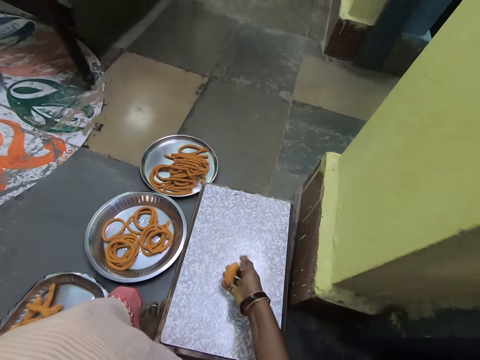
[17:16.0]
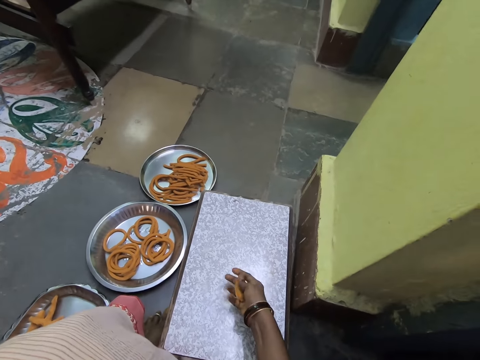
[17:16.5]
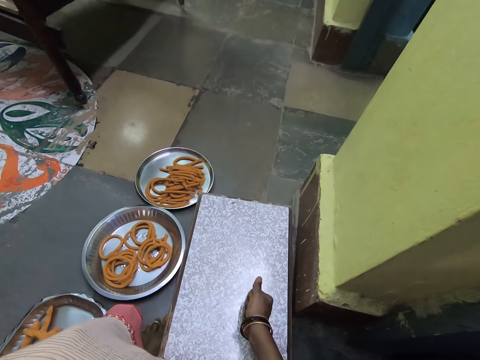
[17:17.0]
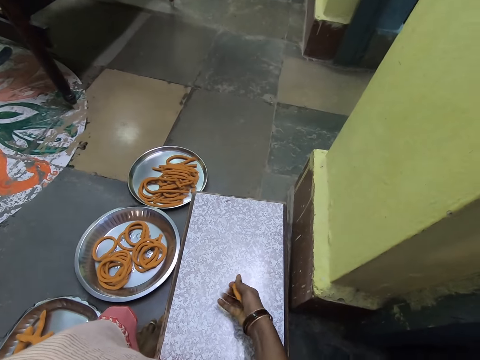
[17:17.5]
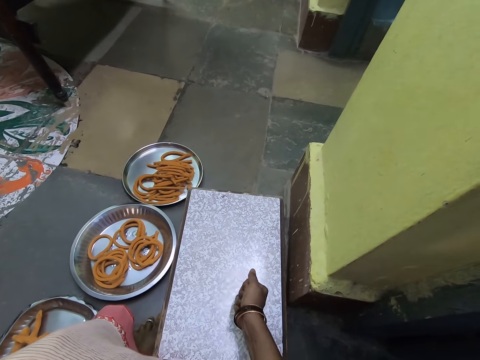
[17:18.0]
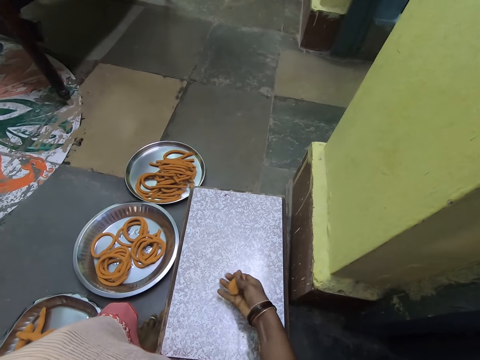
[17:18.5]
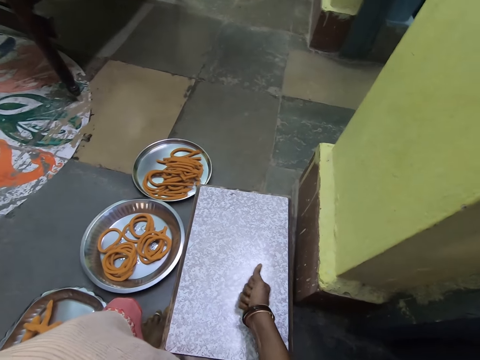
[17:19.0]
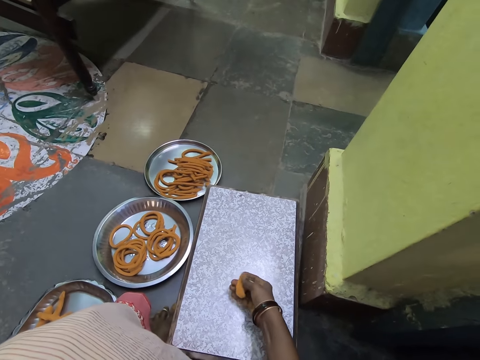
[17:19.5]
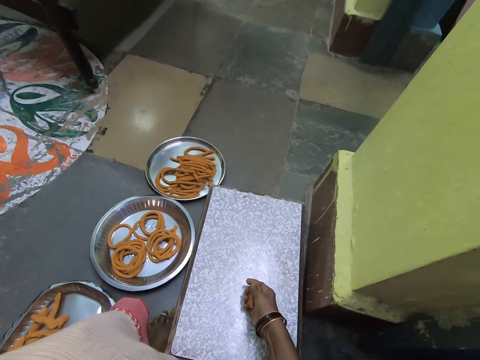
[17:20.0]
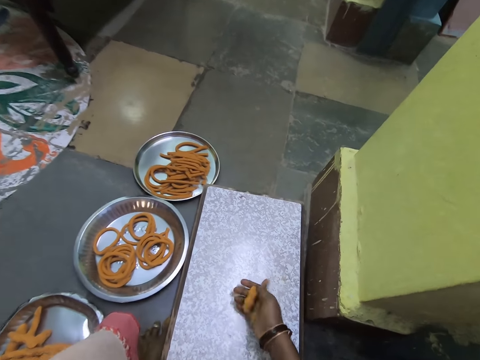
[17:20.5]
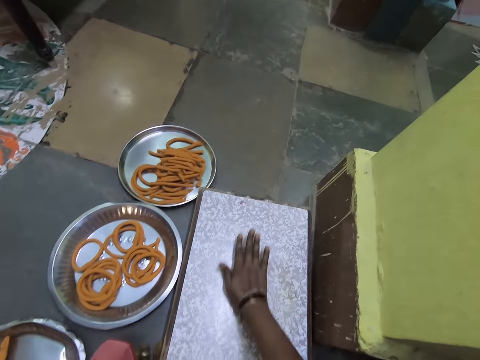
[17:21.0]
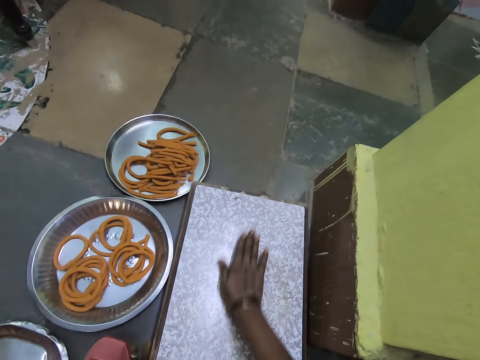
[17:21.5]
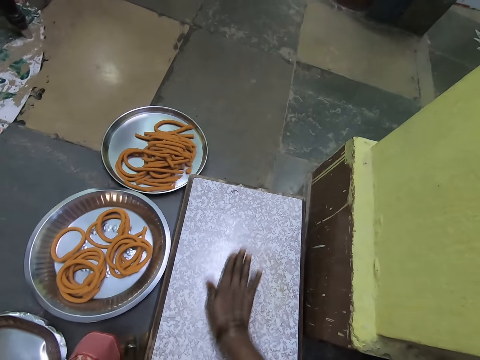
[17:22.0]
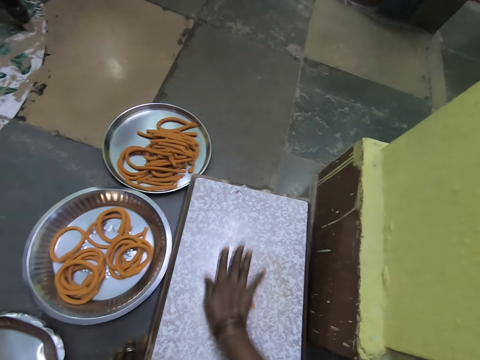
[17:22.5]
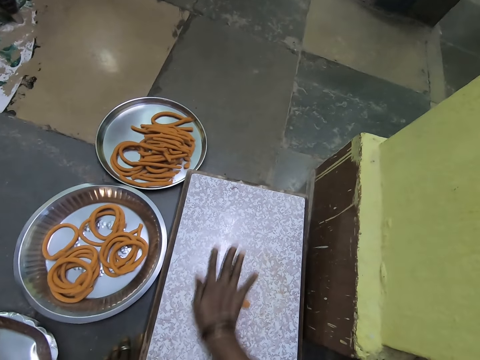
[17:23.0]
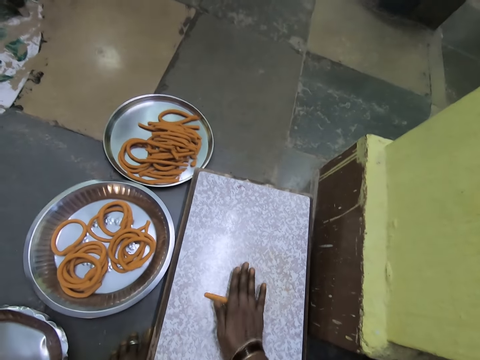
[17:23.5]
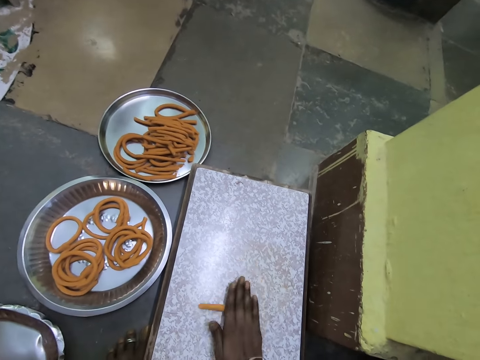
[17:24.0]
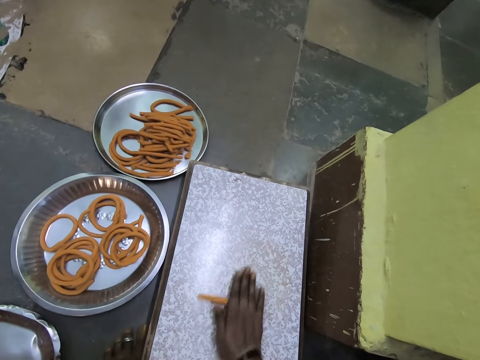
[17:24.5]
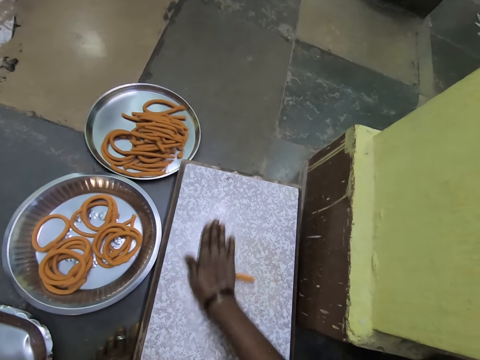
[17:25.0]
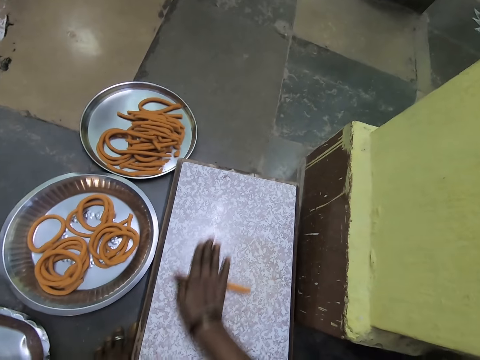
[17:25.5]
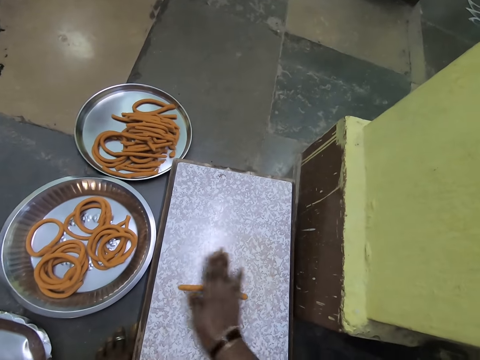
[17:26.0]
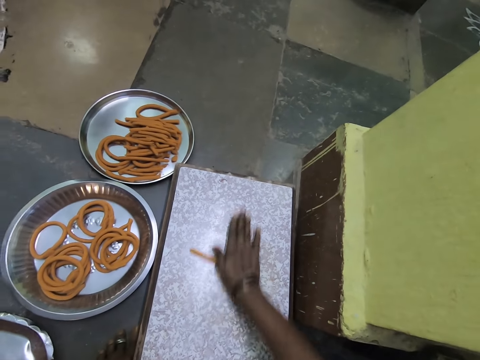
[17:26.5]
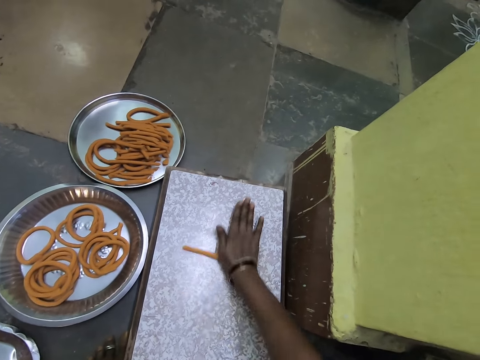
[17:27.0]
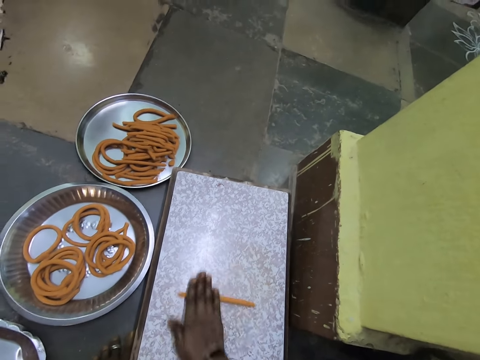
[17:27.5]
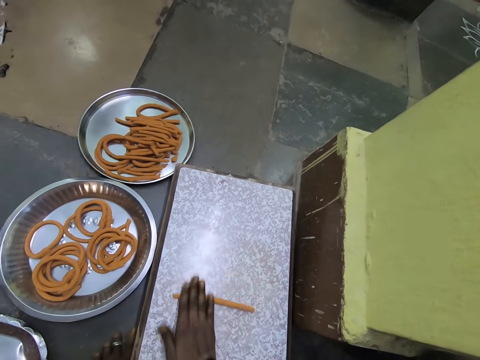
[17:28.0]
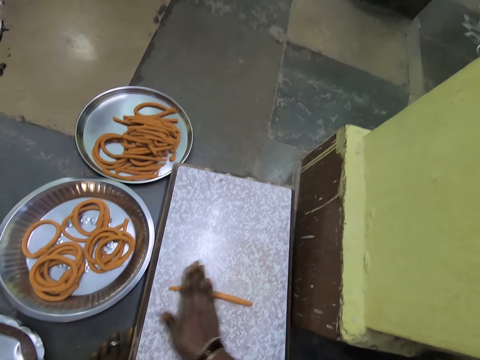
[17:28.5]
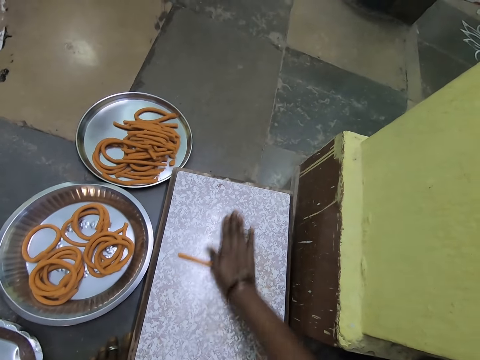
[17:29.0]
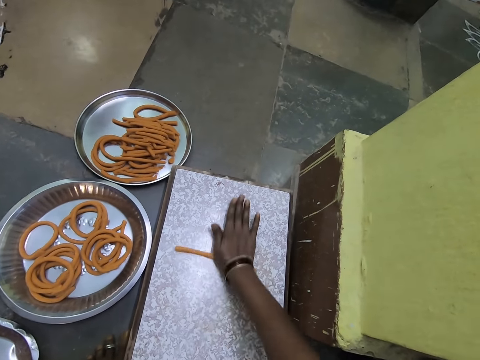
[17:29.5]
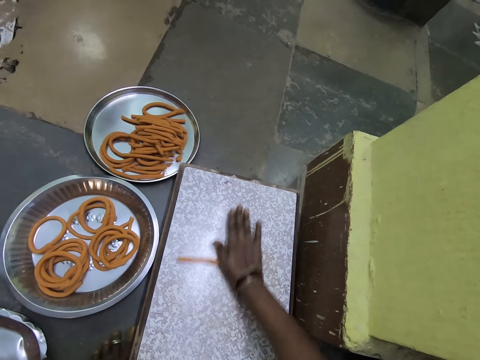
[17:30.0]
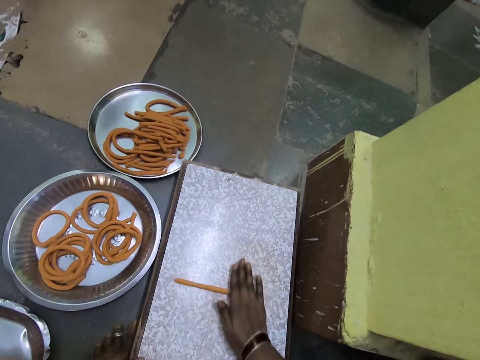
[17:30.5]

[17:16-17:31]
The camera wearer clenches a piece of dough on their fist. They roll the piece of dough on a rolling board.

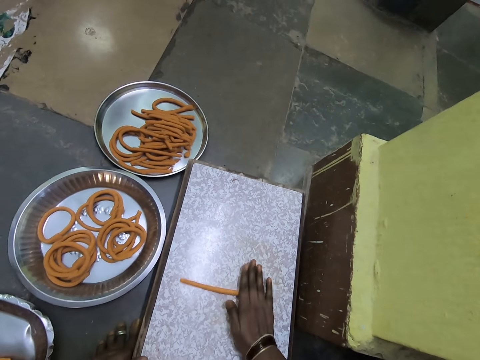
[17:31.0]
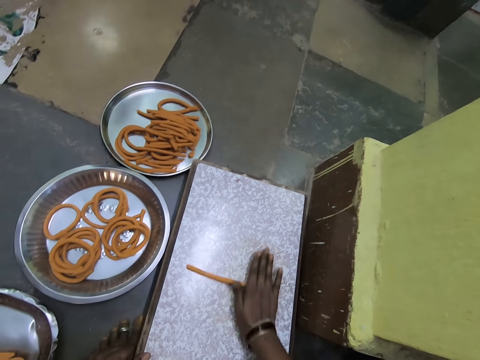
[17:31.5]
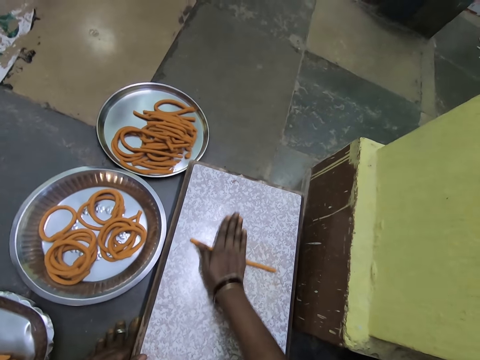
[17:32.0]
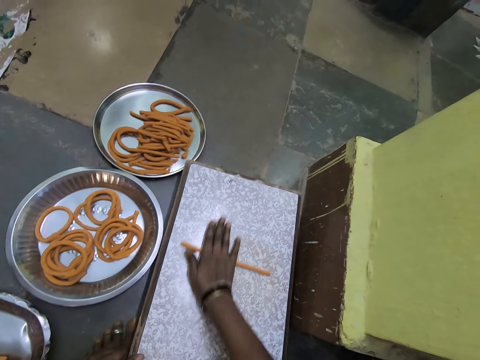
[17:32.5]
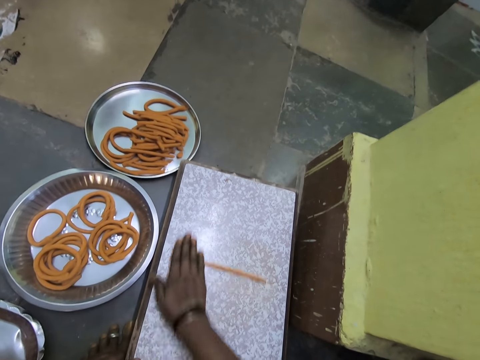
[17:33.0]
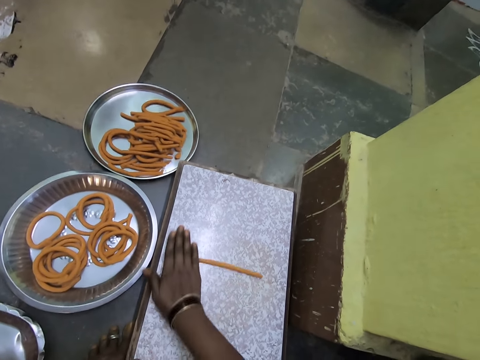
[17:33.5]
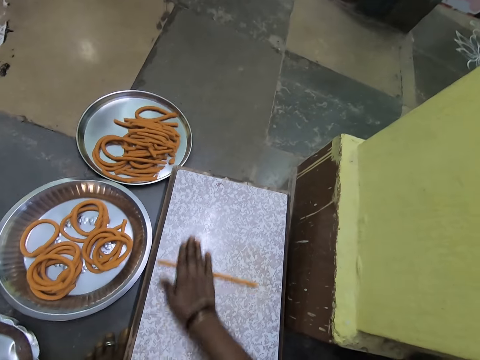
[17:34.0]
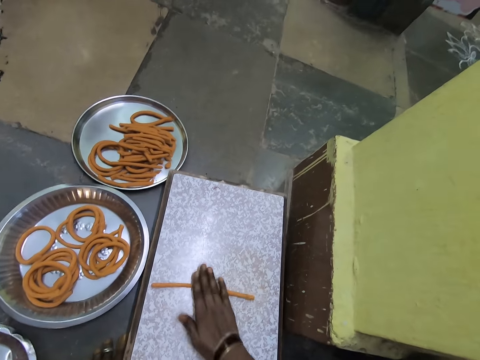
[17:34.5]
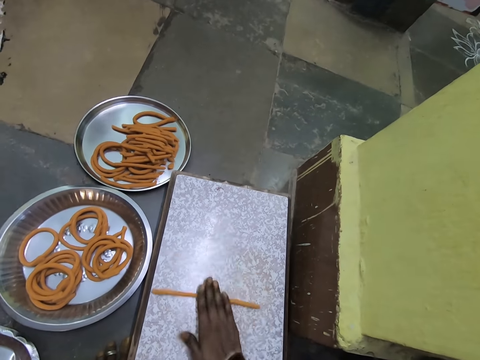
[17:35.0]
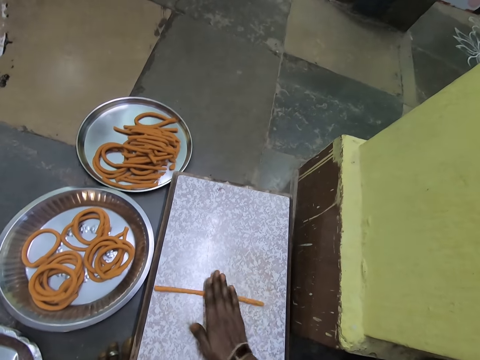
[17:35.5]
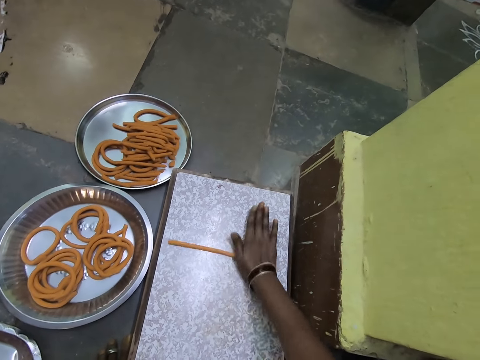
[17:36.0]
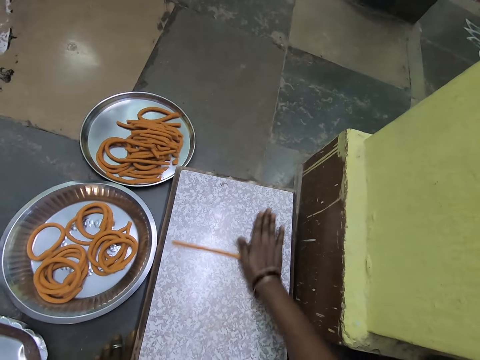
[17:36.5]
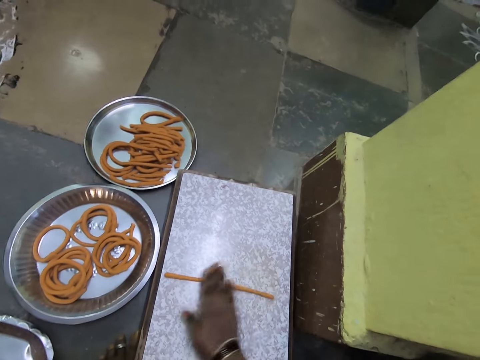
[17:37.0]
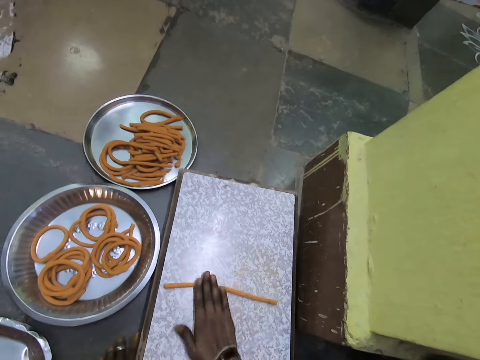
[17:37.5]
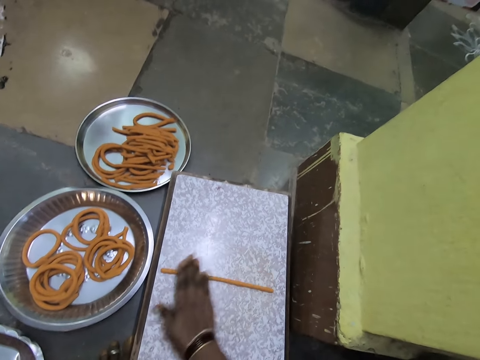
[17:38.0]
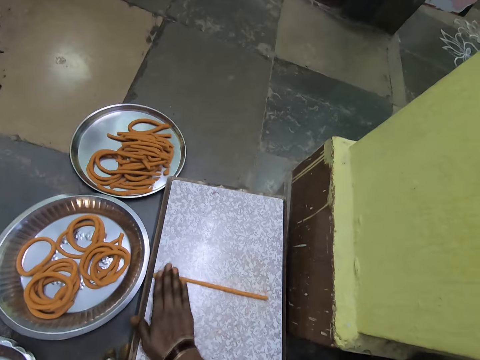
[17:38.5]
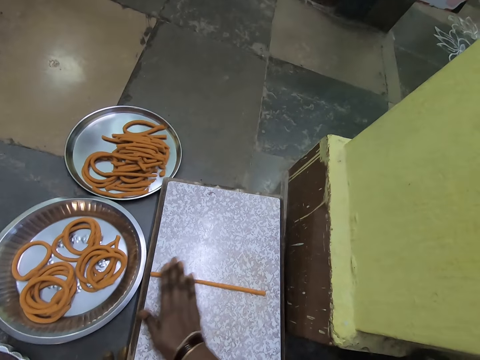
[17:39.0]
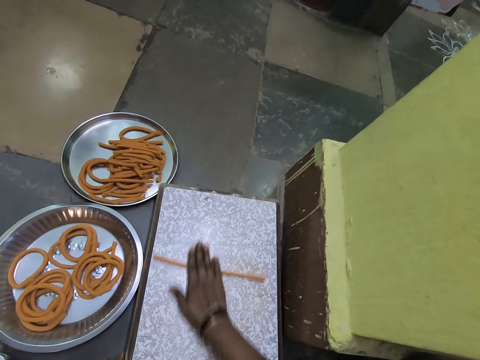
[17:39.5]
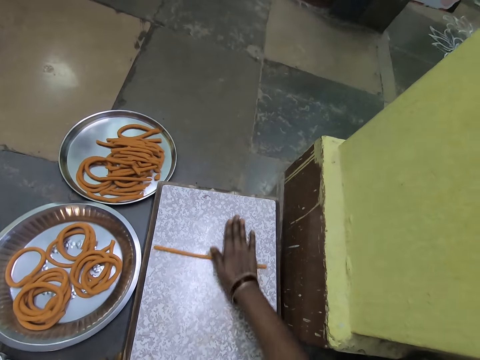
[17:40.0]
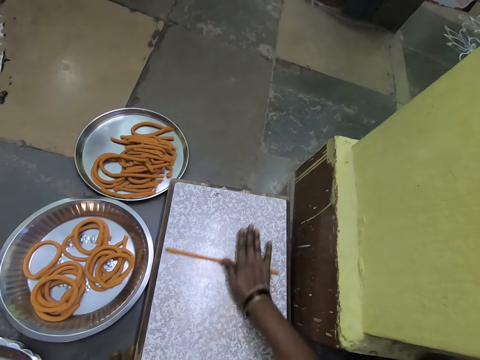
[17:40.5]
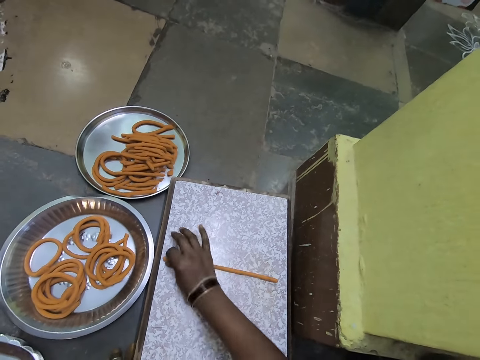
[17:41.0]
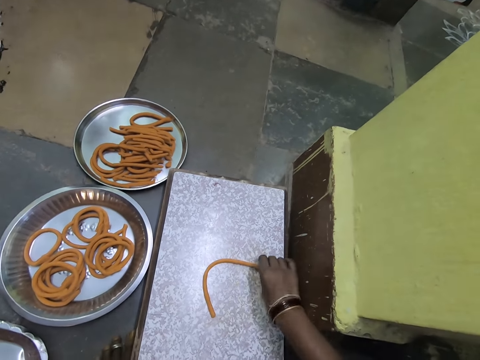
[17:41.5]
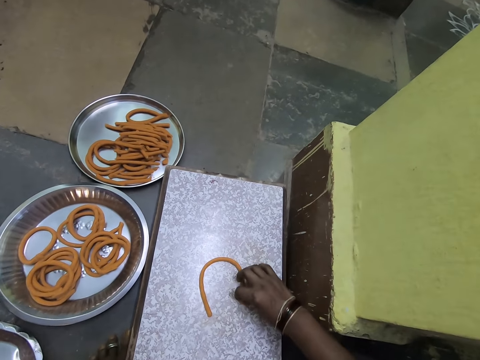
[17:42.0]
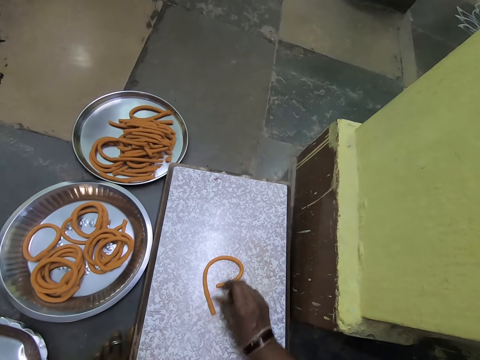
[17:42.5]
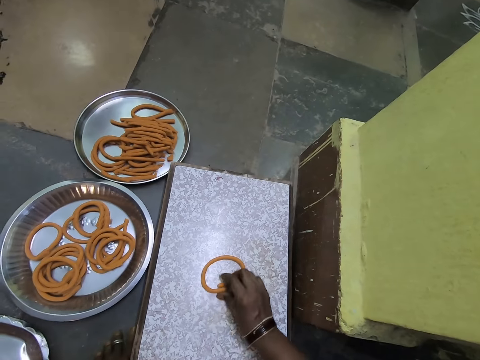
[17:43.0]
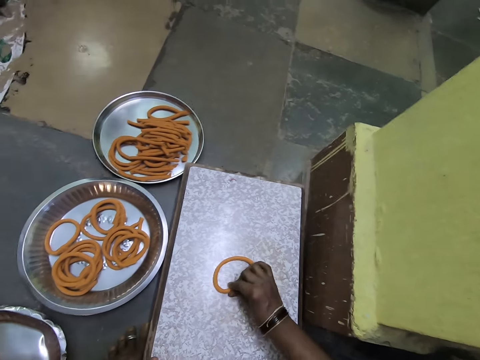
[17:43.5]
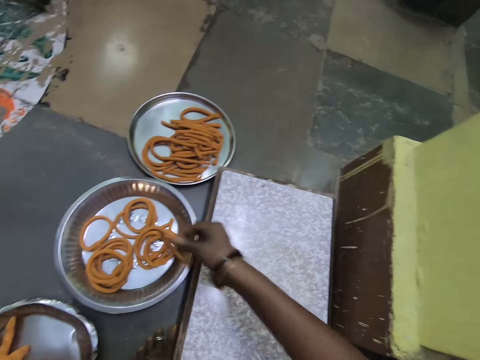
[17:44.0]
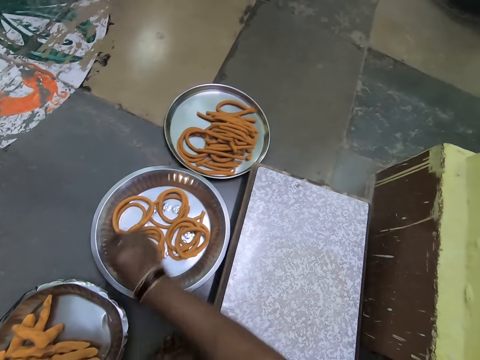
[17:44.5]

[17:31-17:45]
The camera wearer pulls on an end of a piece of dough. They pick up the piece of dough from a rolling board.
